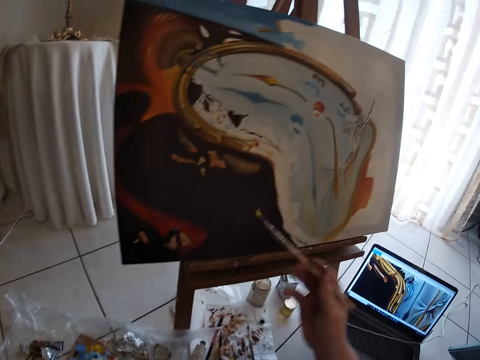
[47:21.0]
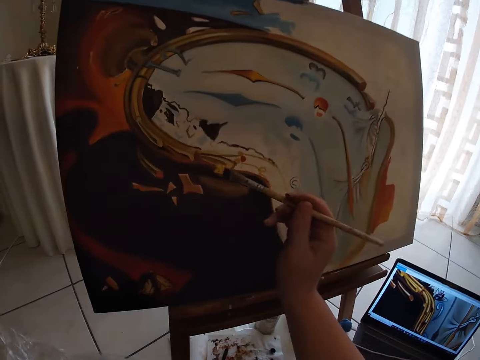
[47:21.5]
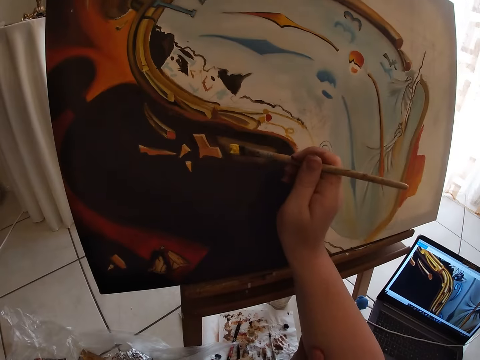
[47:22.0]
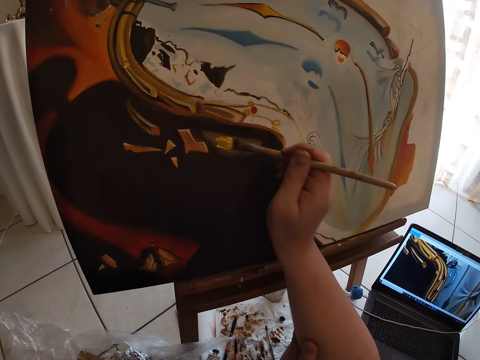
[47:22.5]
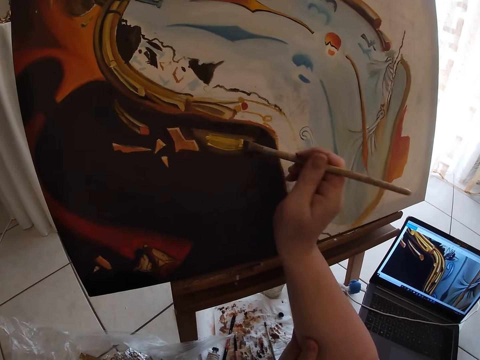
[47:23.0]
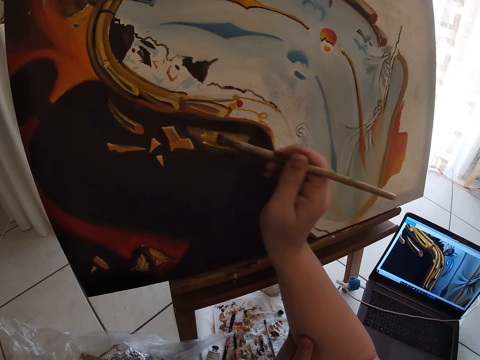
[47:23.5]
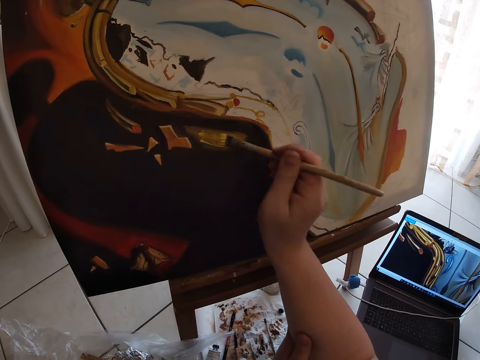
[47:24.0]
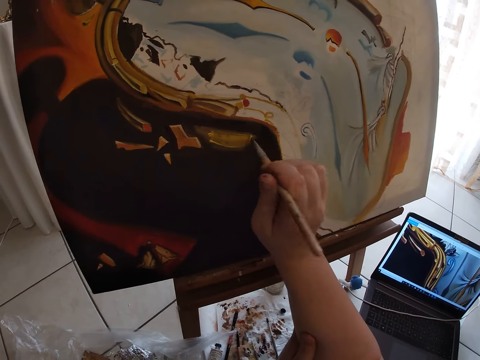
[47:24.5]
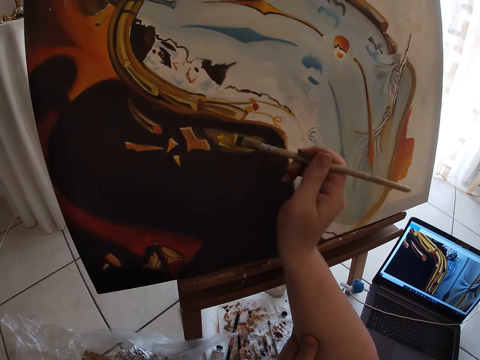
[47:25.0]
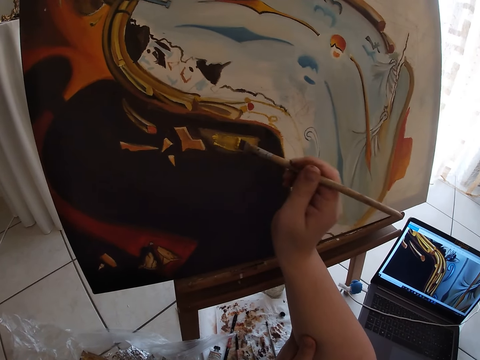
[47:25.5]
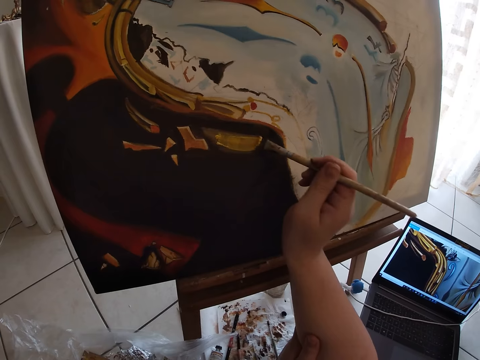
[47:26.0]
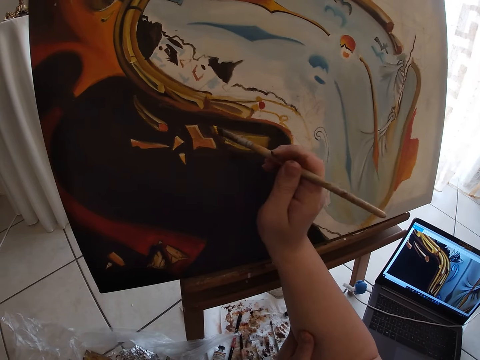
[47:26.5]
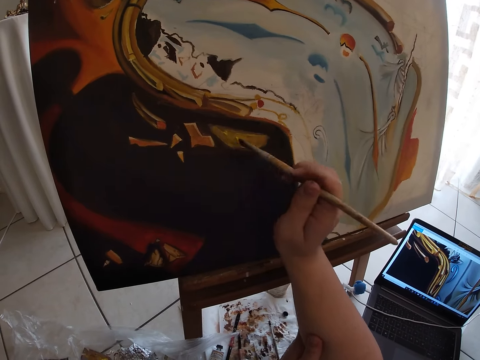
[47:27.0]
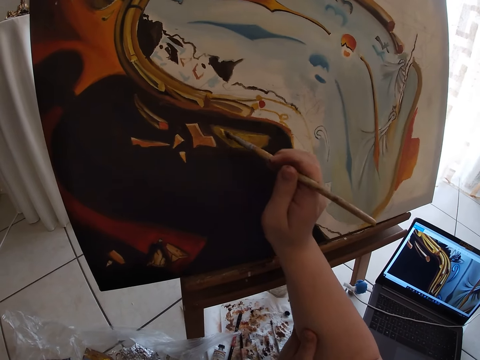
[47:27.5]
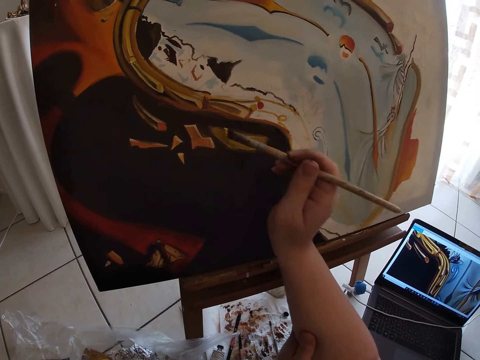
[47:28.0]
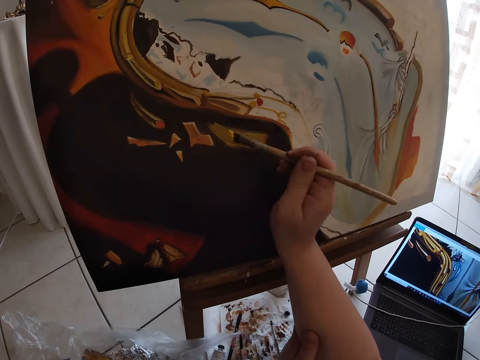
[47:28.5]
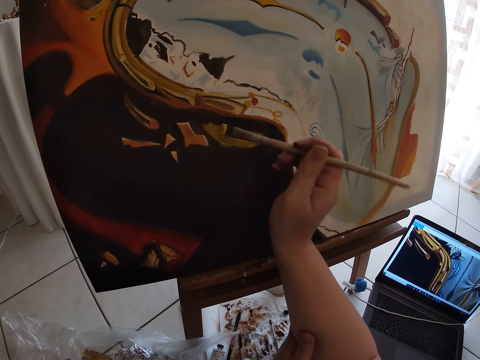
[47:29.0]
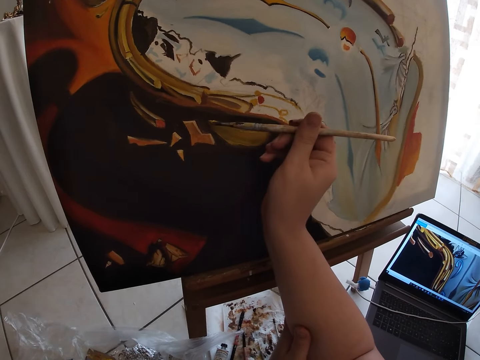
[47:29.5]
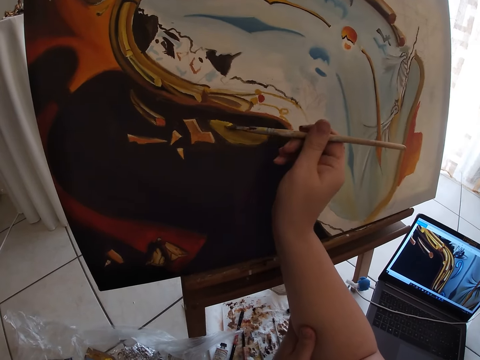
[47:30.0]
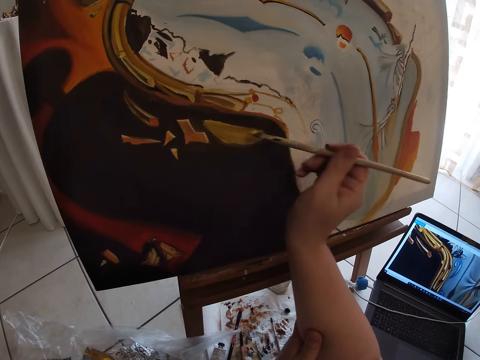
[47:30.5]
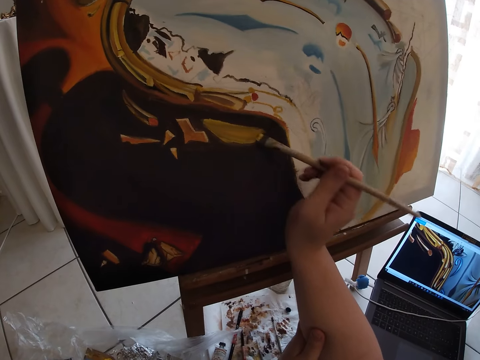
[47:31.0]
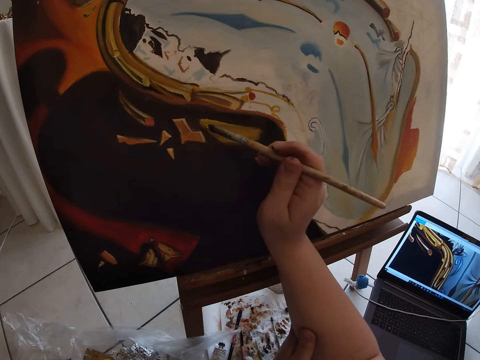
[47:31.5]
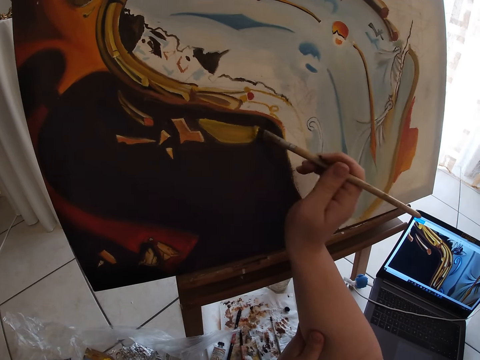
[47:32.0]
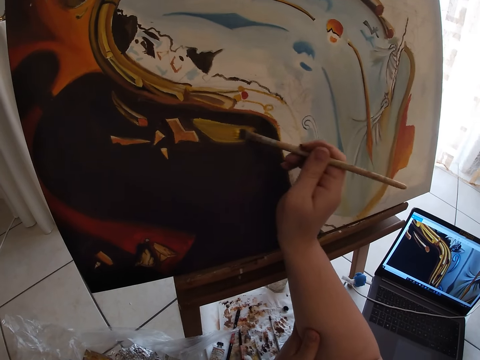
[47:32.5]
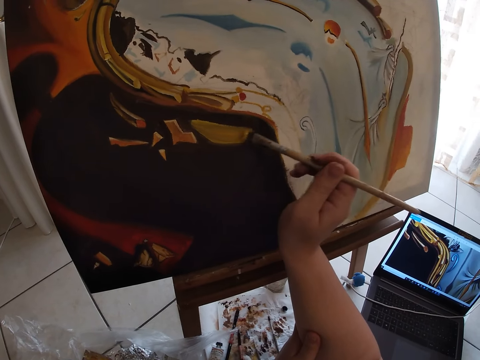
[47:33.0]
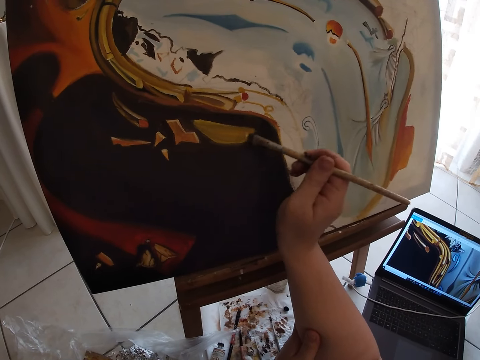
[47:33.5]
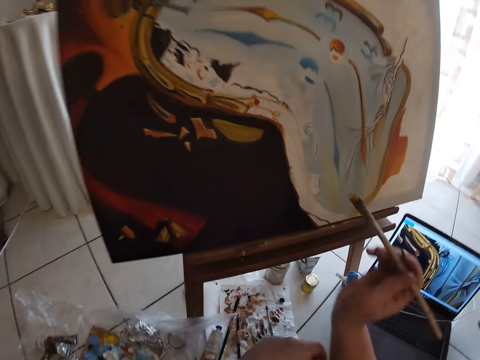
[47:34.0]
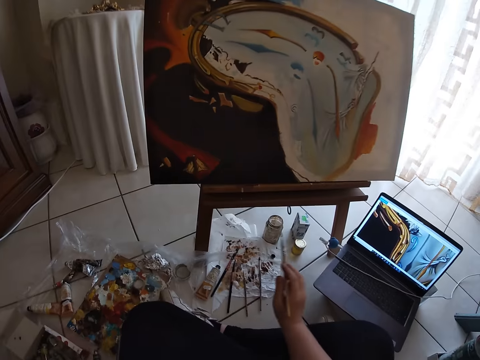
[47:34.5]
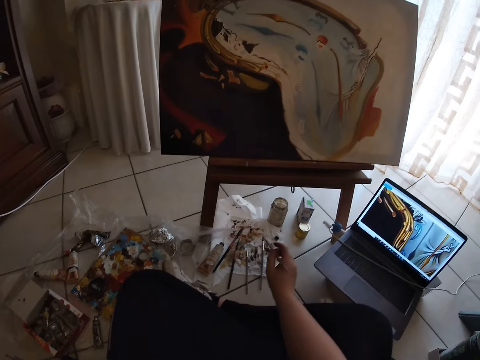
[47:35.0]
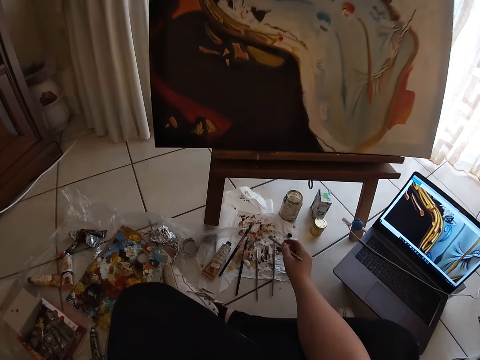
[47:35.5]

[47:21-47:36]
The camera wearer paints the canvas with a paintbrush in his right hand.

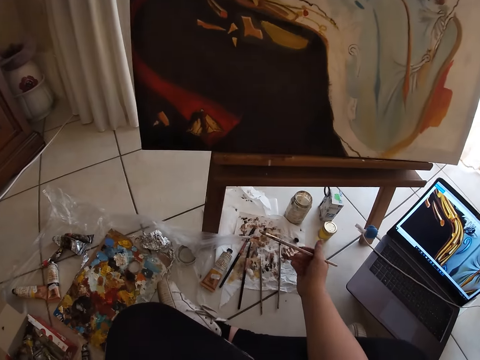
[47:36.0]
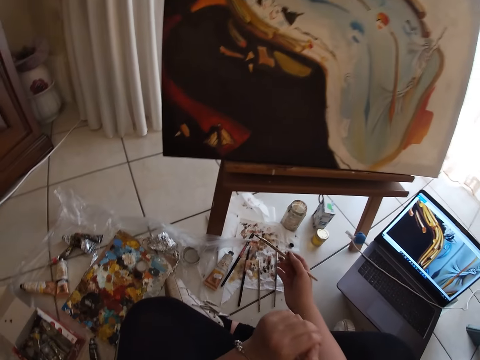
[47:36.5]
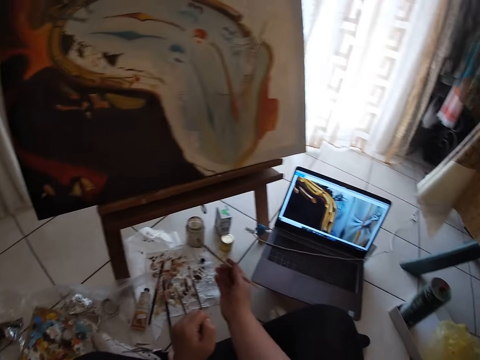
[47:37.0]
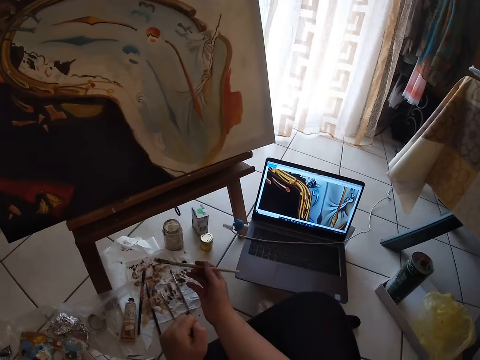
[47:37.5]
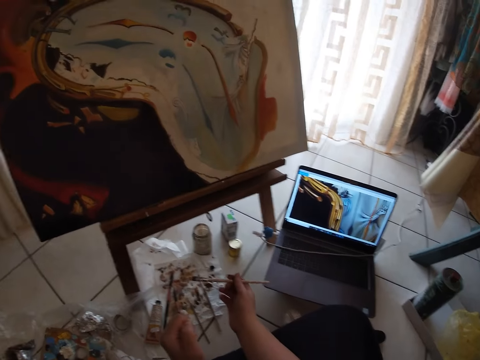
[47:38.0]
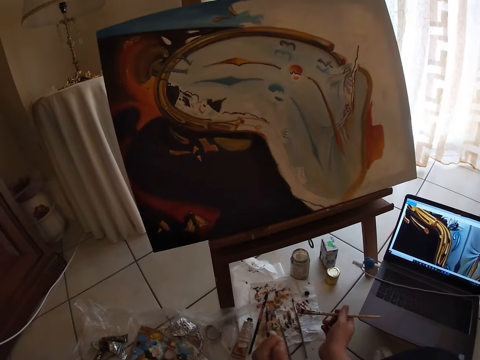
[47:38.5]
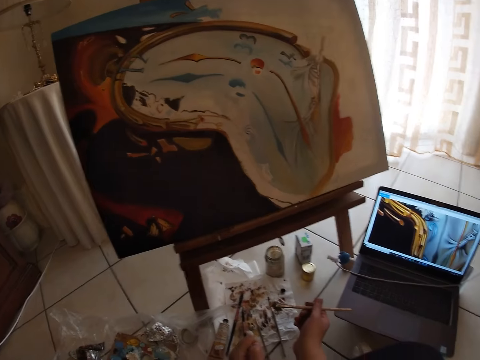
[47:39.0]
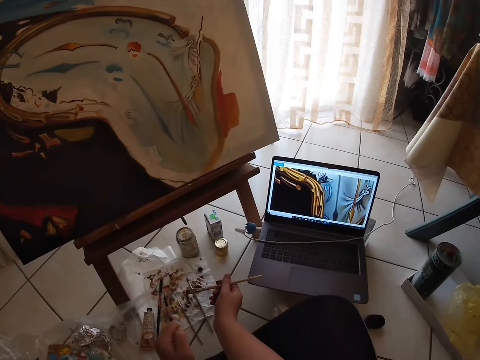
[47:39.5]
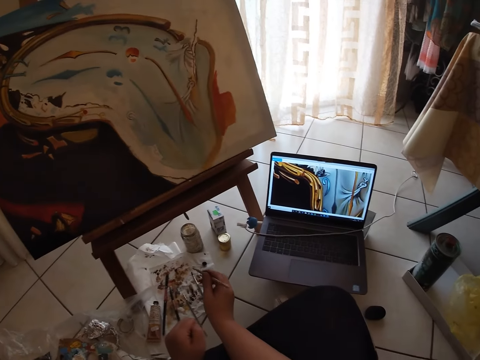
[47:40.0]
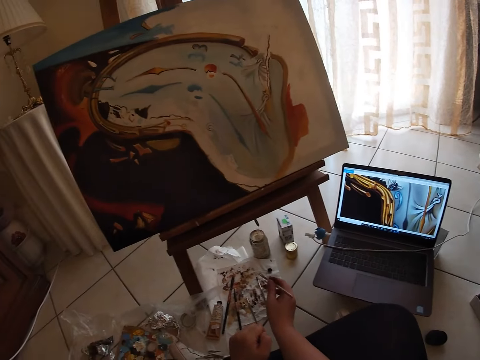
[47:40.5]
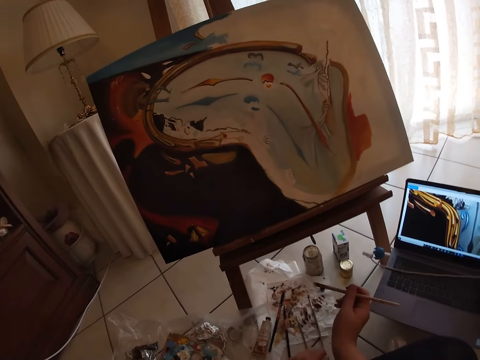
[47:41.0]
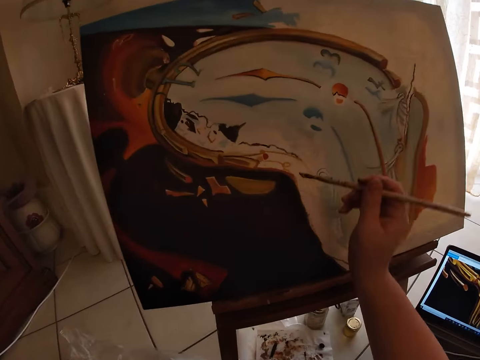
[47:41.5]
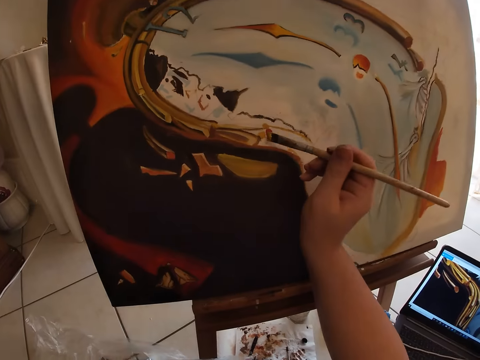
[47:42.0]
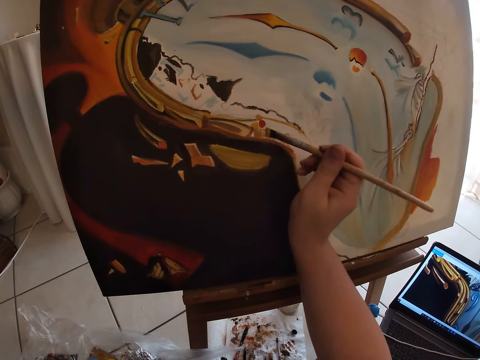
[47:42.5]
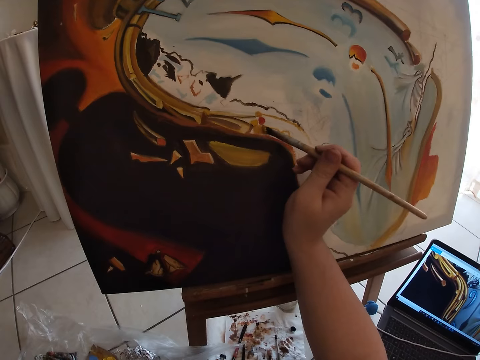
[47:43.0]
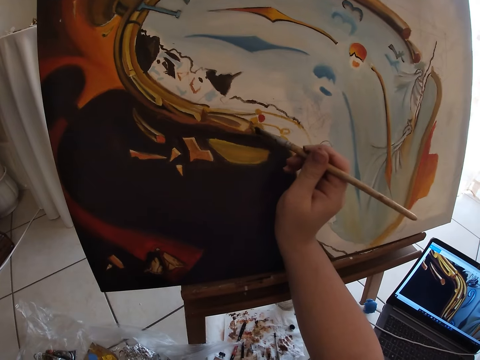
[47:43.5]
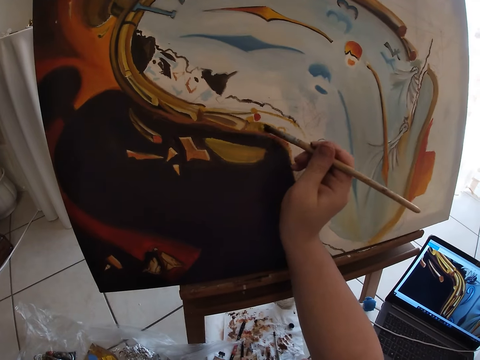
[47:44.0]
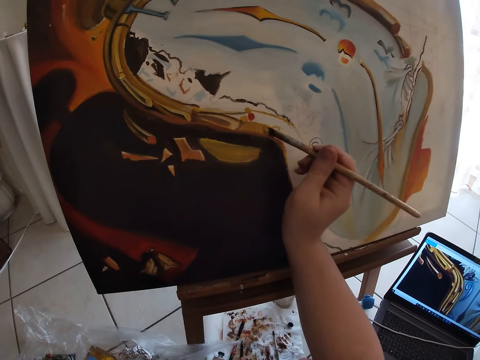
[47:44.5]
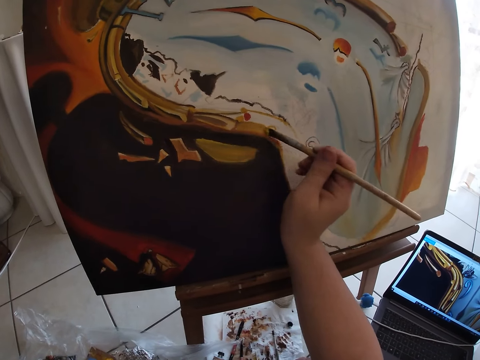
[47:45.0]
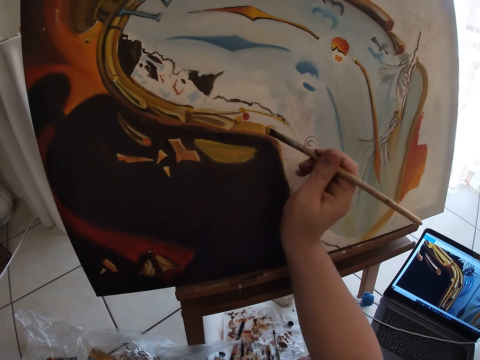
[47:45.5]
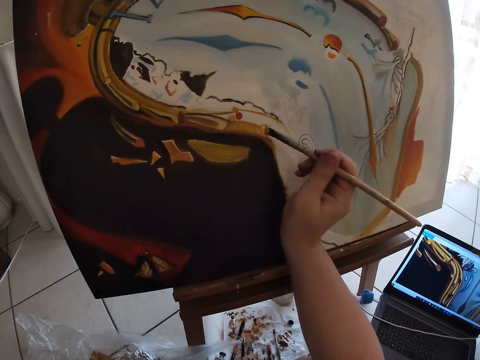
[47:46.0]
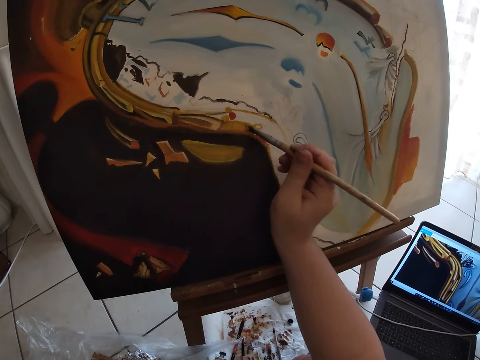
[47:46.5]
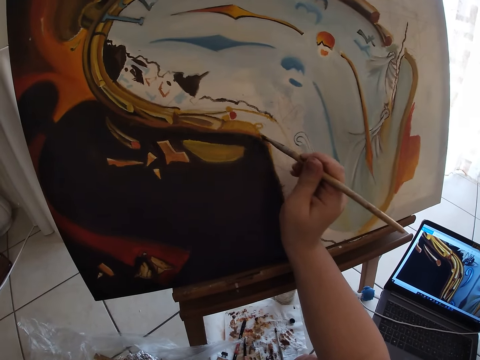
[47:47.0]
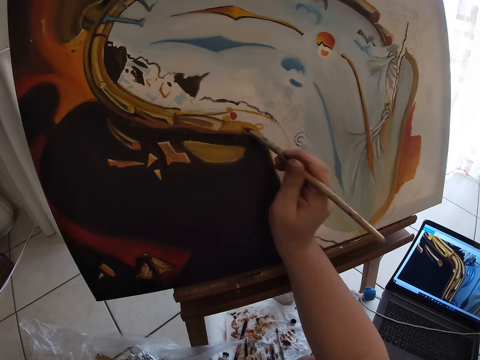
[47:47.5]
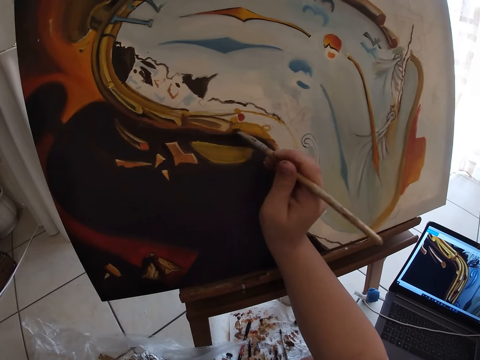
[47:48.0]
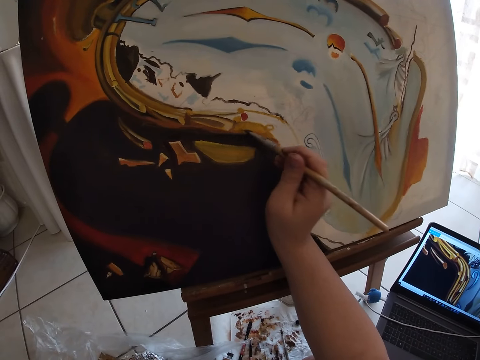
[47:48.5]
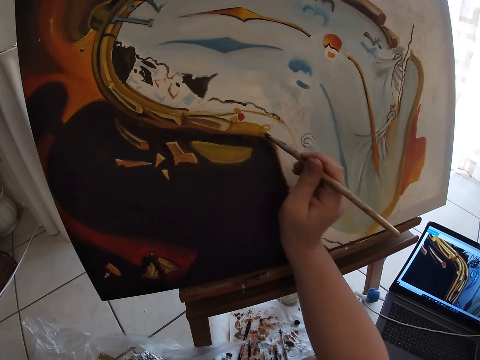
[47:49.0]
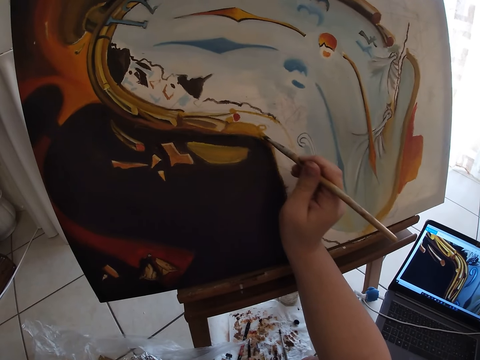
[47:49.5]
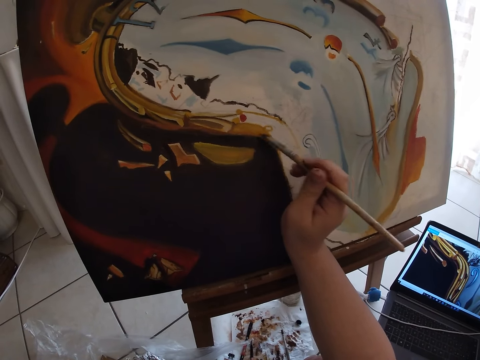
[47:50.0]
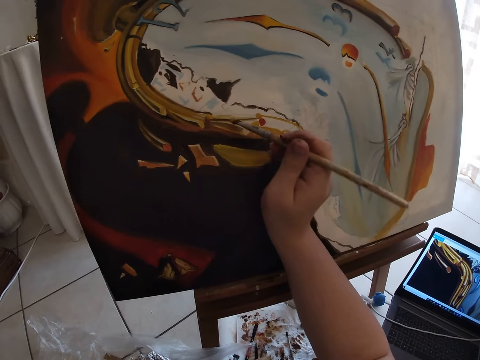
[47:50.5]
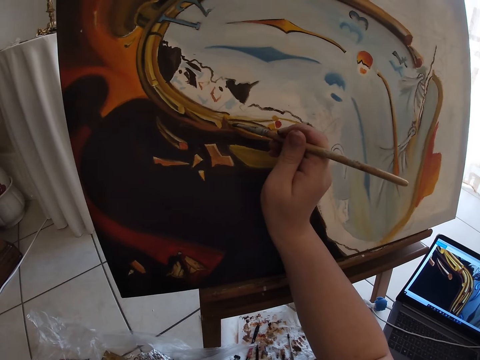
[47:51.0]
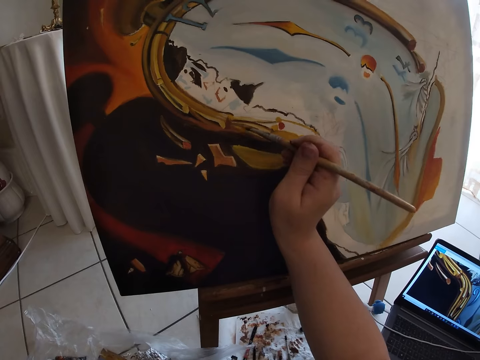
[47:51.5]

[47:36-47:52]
The camera wearer looks at the painting in the laptop. They paint the drawing.
